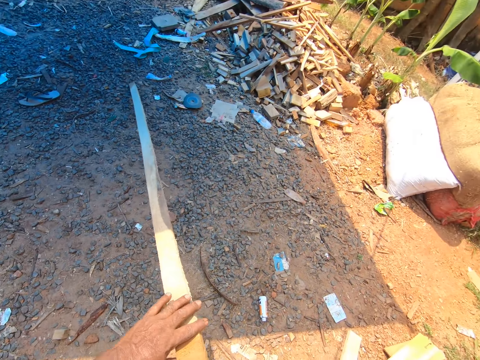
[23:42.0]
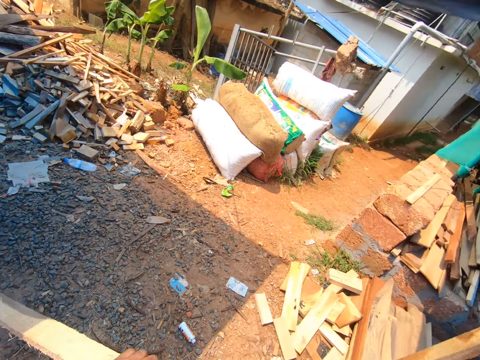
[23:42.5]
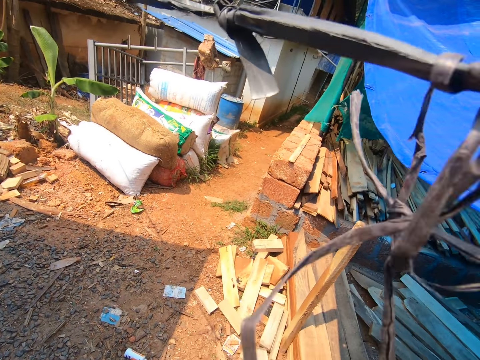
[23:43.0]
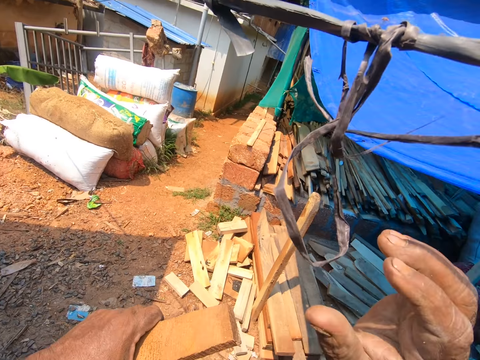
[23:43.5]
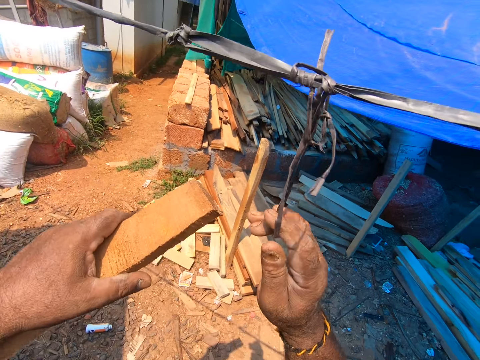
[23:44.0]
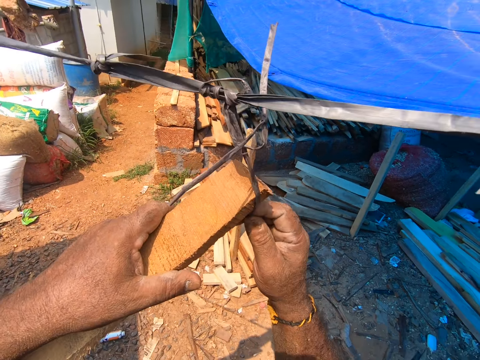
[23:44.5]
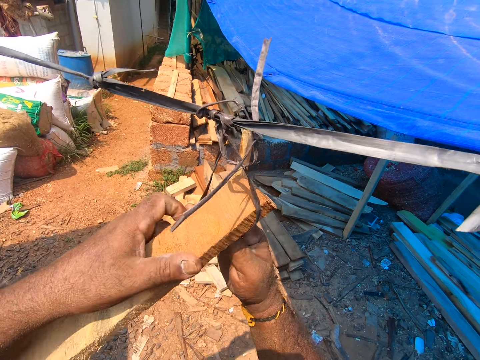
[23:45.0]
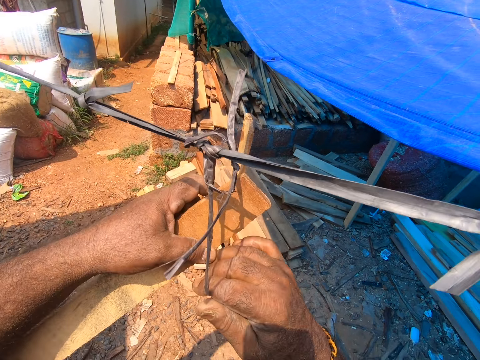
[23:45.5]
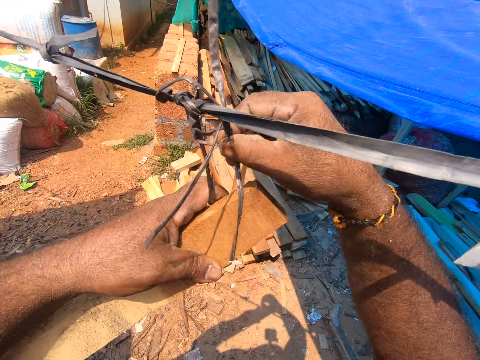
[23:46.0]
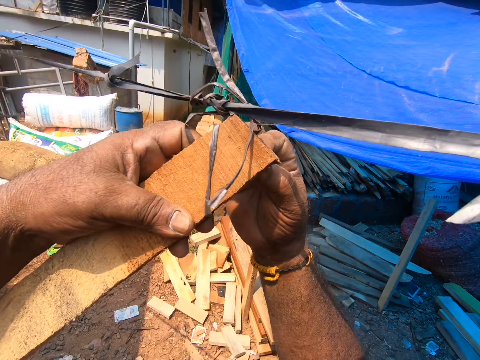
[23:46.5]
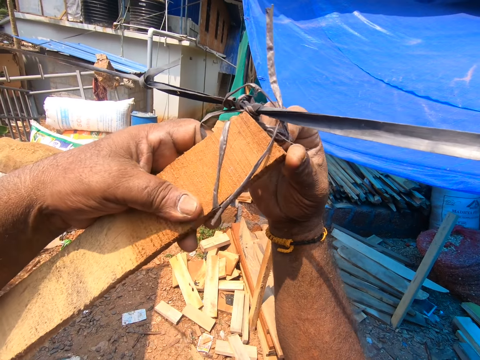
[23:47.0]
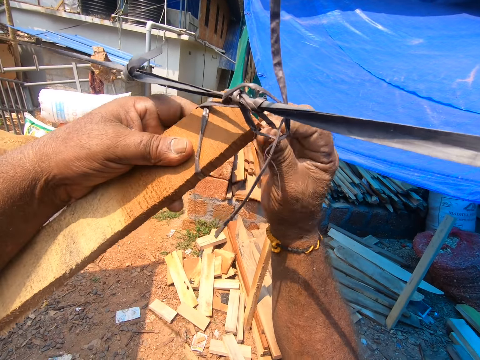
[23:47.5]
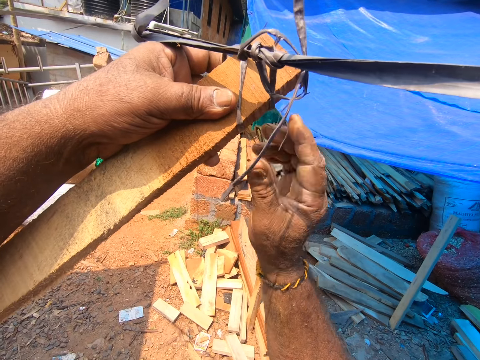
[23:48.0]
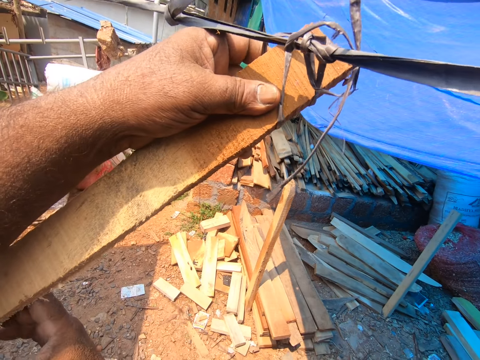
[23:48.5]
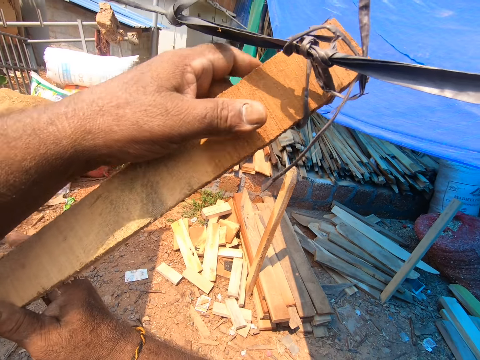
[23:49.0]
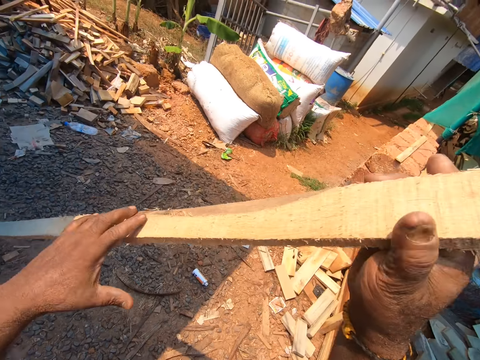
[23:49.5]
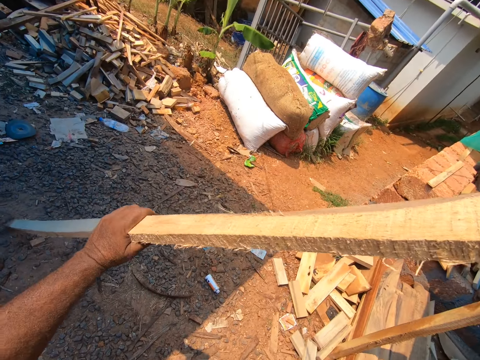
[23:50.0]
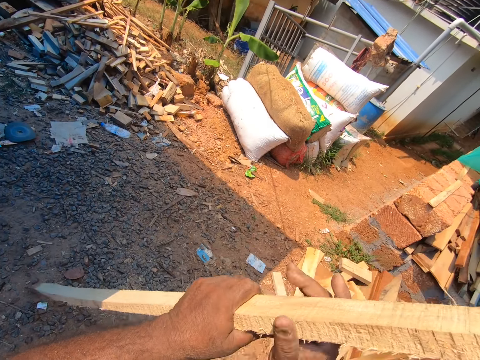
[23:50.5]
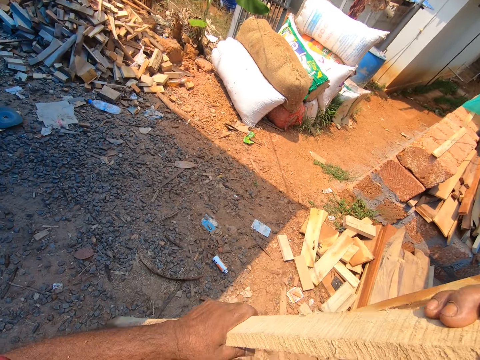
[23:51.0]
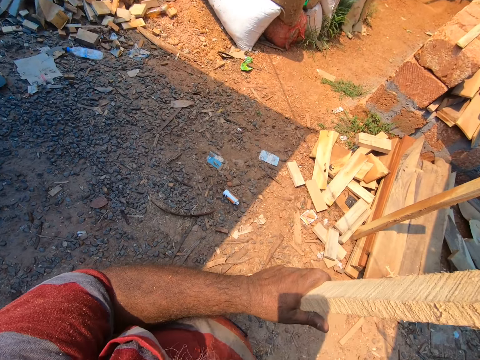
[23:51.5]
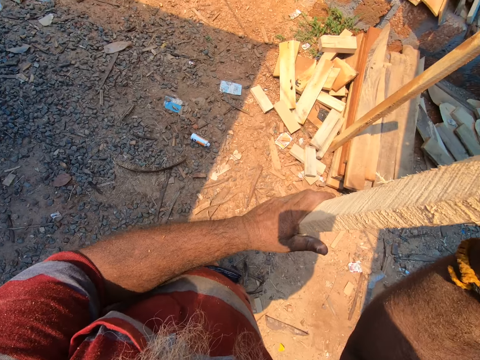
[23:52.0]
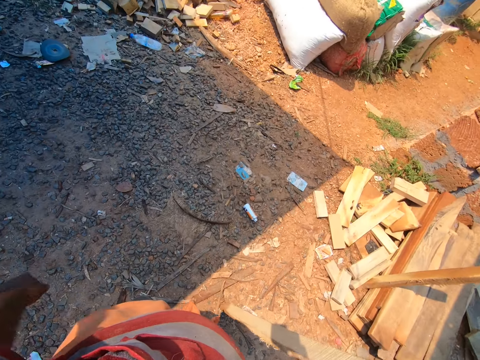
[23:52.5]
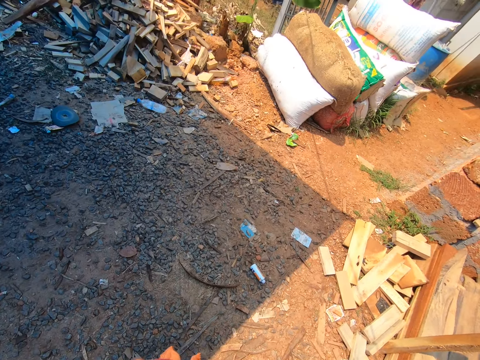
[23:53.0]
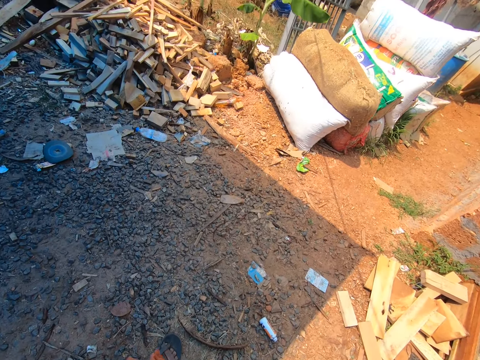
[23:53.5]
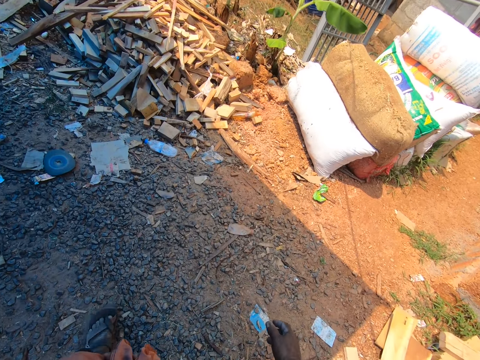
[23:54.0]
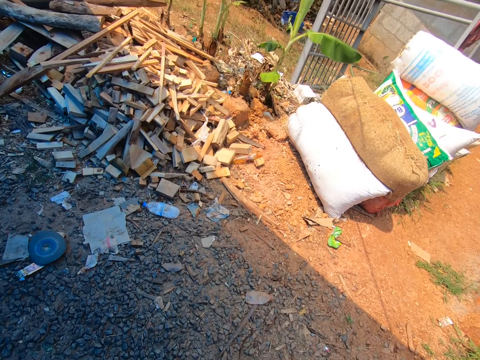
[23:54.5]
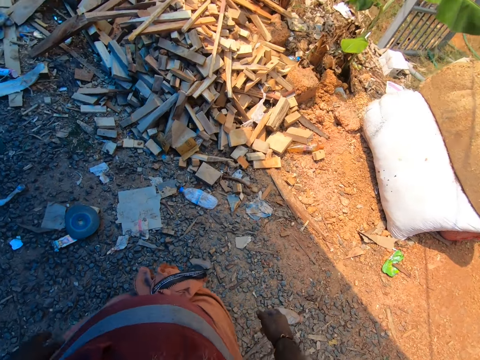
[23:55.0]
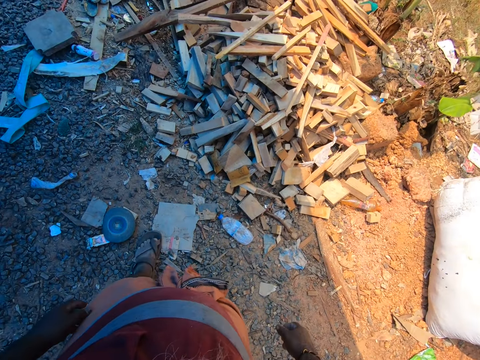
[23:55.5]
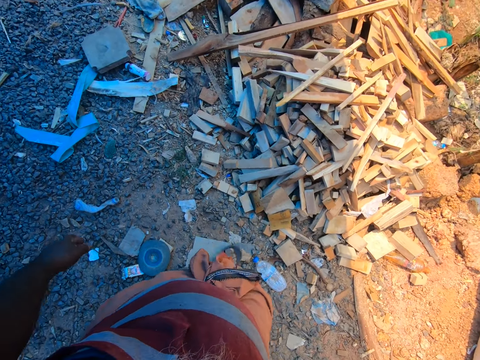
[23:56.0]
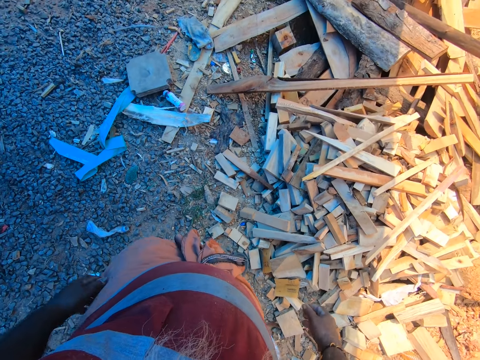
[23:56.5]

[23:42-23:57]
The camera wearer passes the thin piece of wood in his right hand to his left hand. He pulls a knotted rope with his right hand. He attaches the thin piece of wood in his left hand to the knotted rope. He adjusts the rope. He moves the wood with both hands. He walks outside.

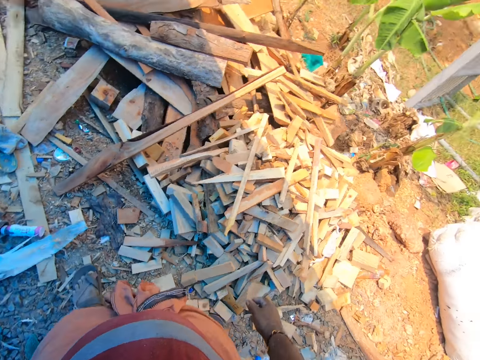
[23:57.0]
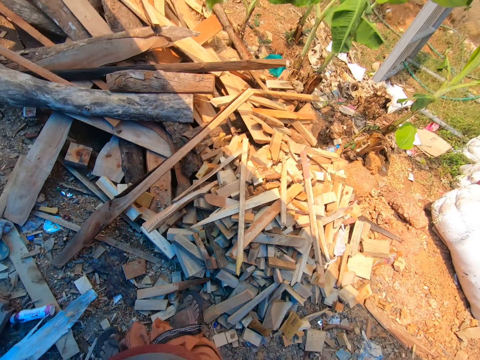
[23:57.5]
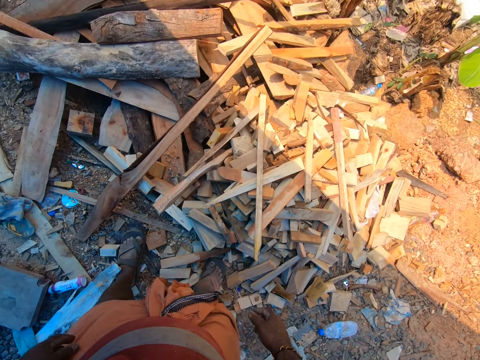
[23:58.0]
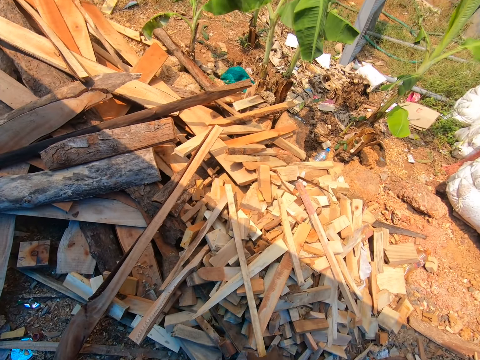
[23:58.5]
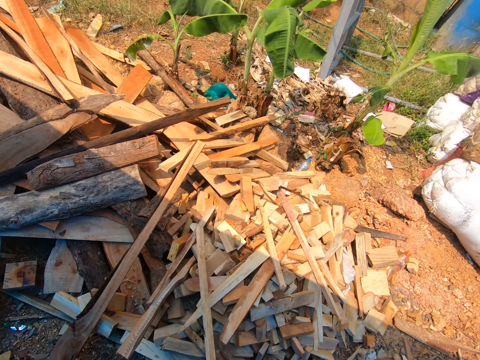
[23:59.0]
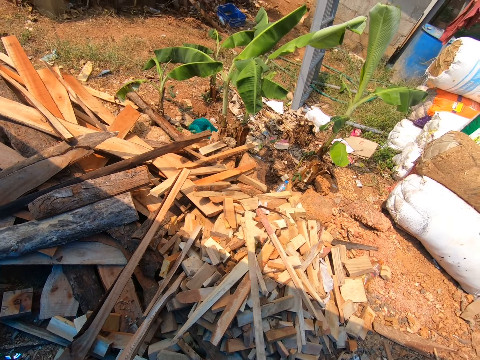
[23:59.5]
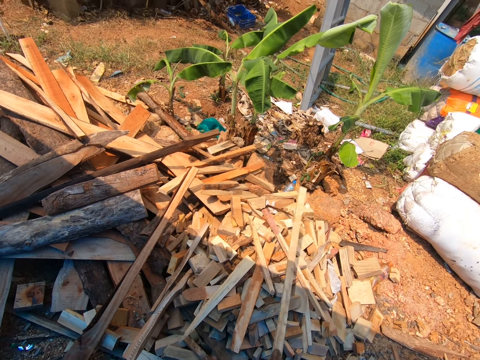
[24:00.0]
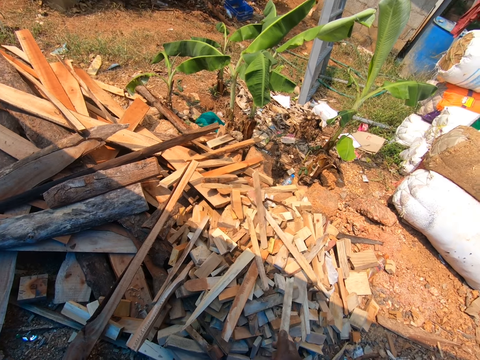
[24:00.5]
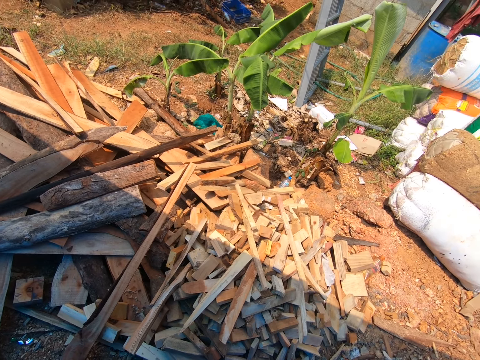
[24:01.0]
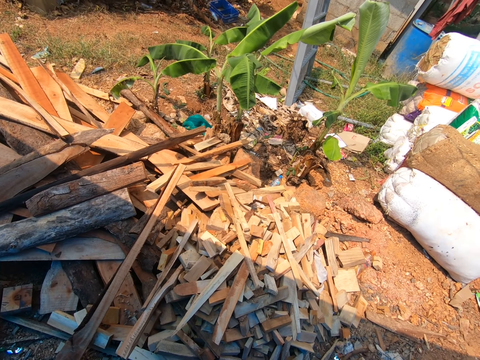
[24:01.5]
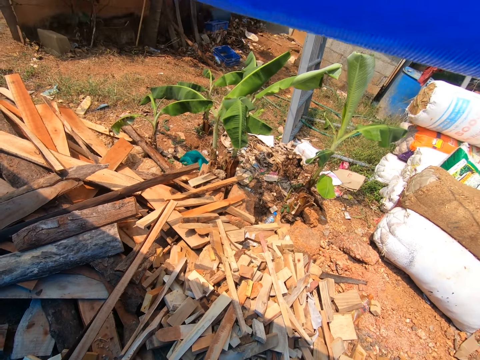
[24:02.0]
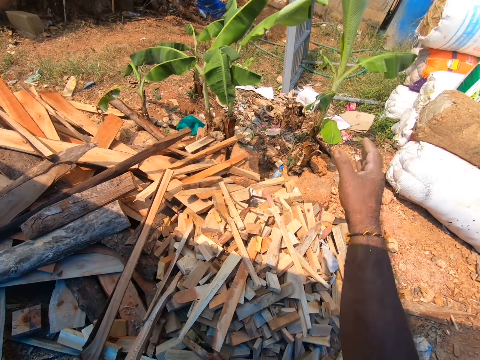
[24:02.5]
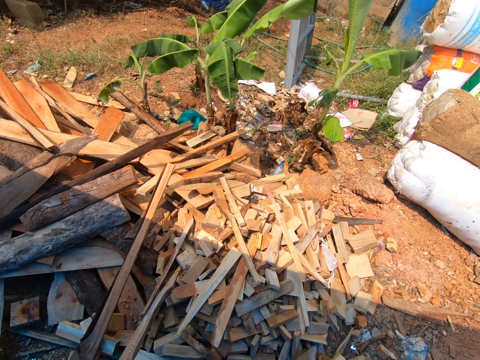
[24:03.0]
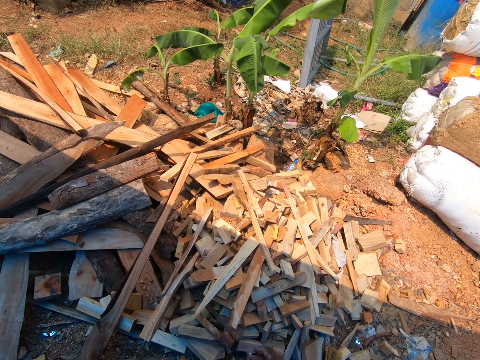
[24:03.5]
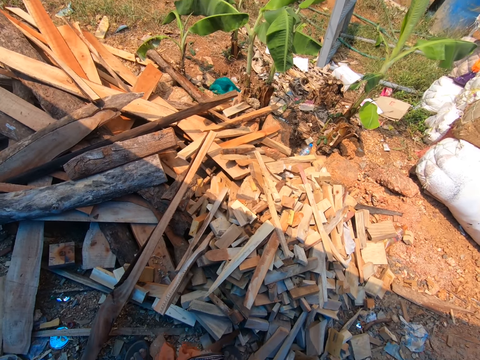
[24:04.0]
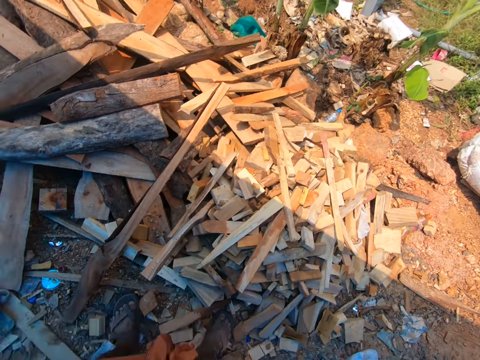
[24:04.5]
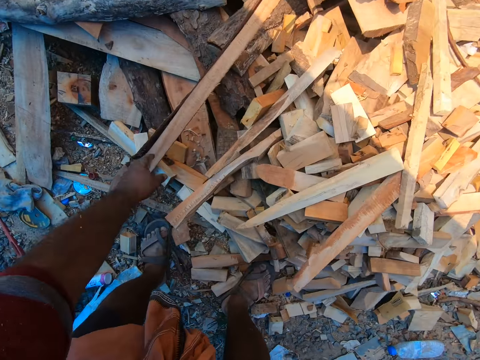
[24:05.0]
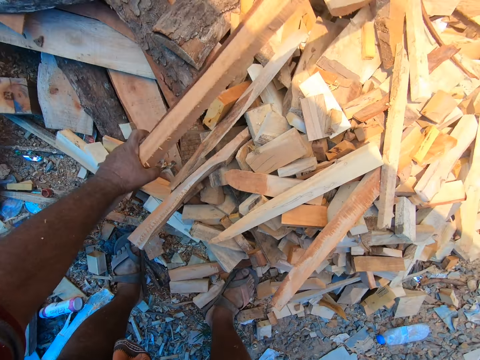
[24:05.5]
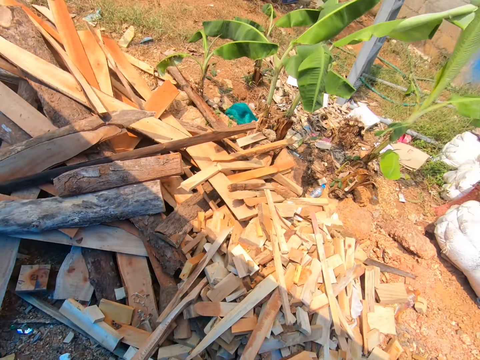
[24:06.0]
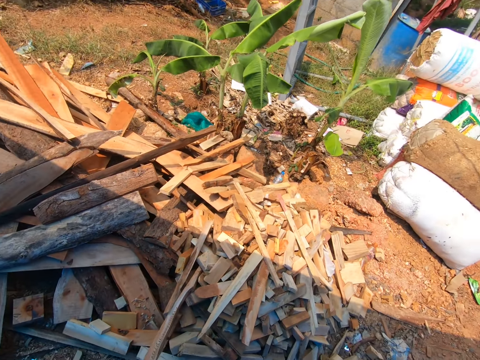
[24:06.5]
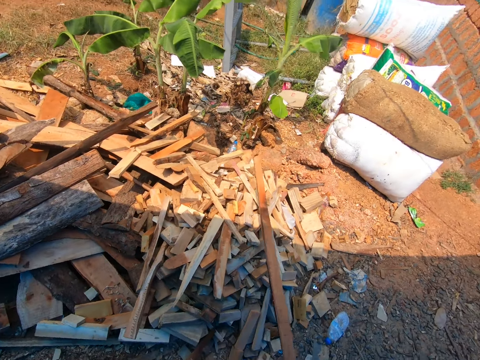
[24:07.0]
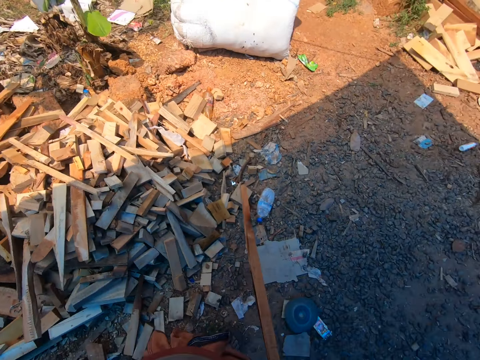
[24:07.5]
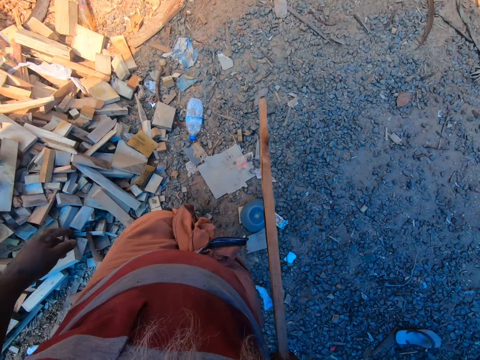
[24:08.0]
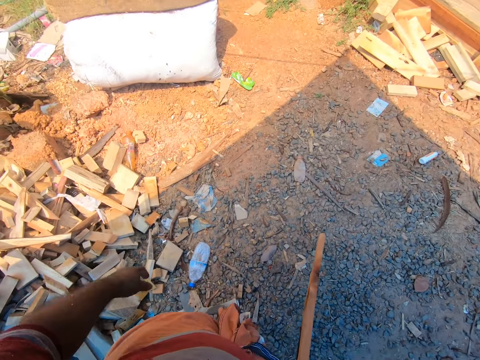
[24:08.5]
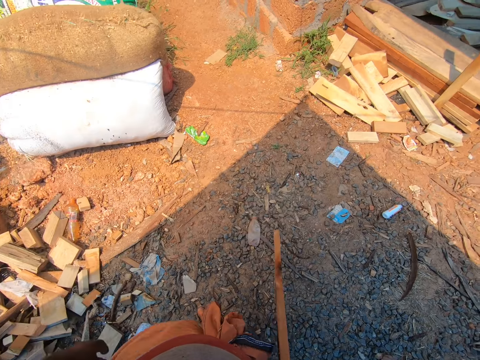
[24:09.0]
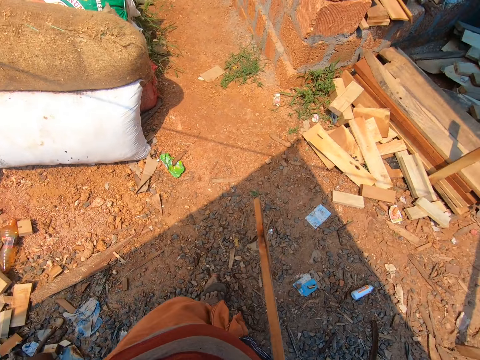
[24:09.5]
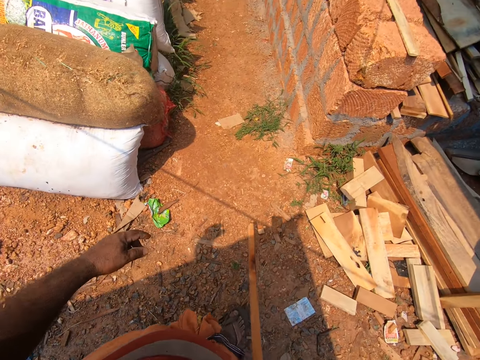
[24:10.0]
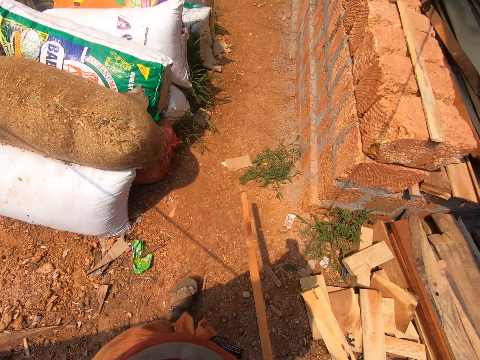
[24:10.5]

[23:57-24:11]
The camera wearer picks up a stick or wood from a heap of wood on the ground with his right hand. He hits the stick in his right hand on the heap of wood. He breaks the wood. He looks at the compound. He throws a piece of the stick in his hand to the ground. He picks up a stick from the heap of wood with his left hand. He passes the stick in his left hand to his right hand. He walks on the ground.
